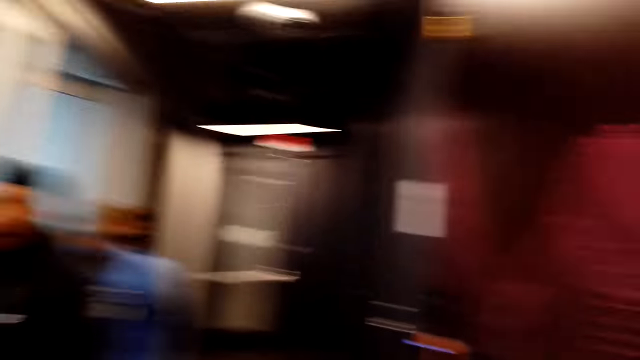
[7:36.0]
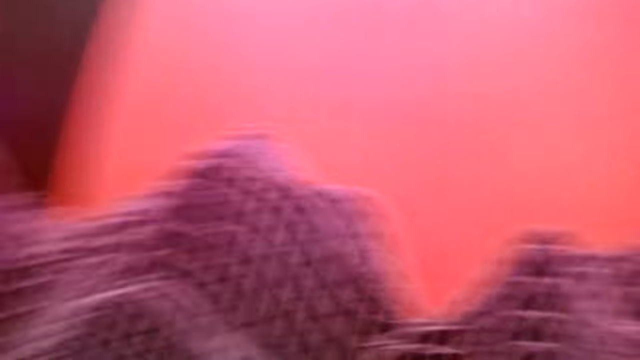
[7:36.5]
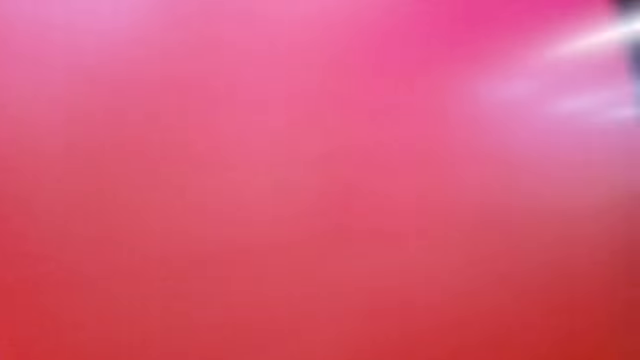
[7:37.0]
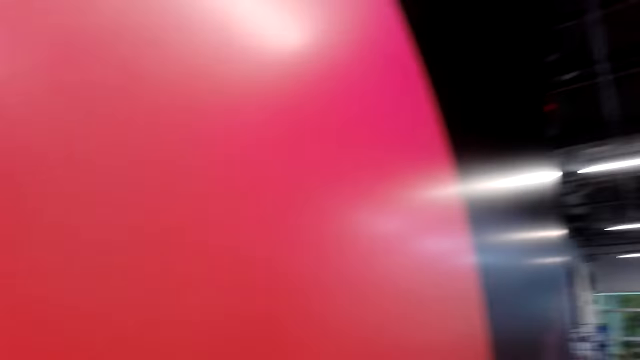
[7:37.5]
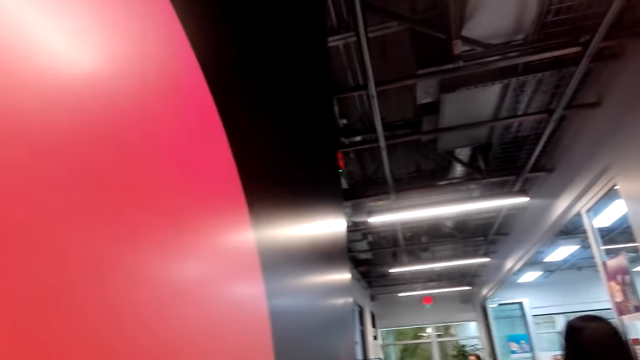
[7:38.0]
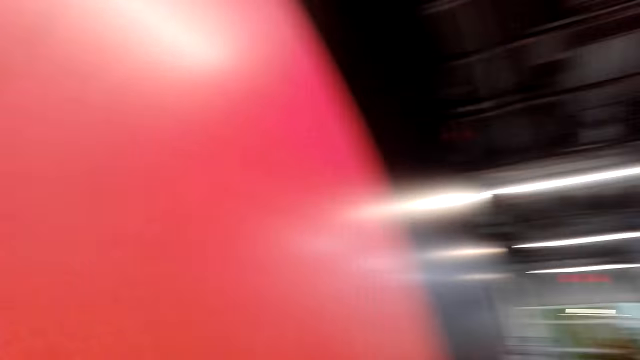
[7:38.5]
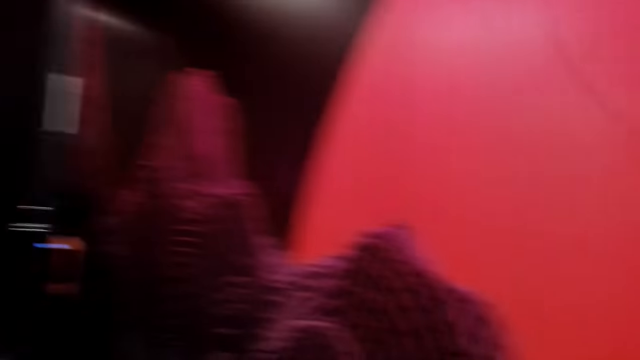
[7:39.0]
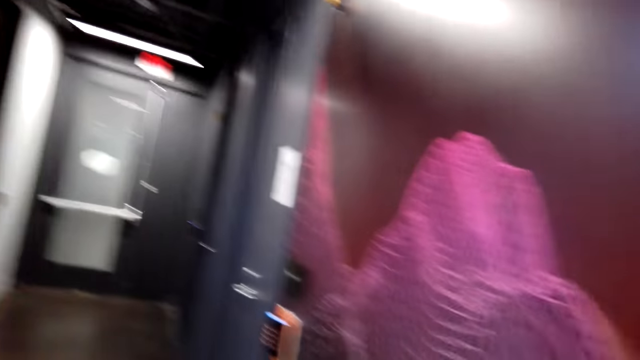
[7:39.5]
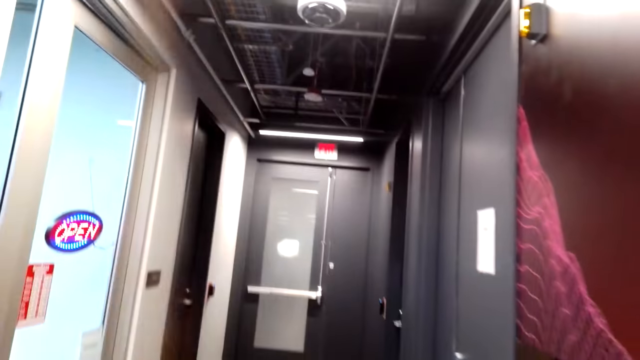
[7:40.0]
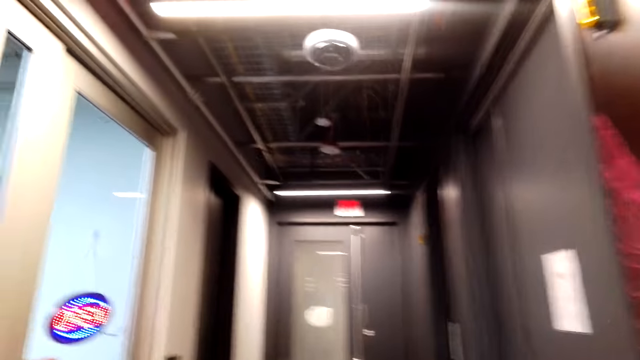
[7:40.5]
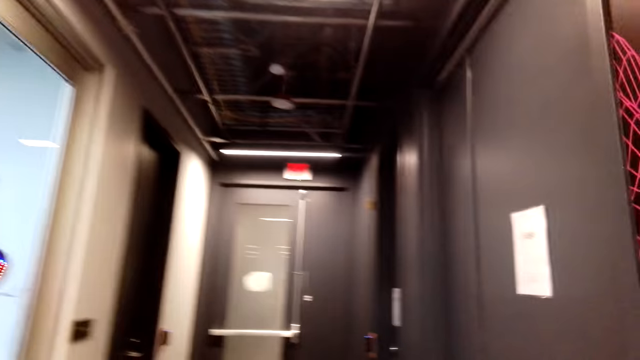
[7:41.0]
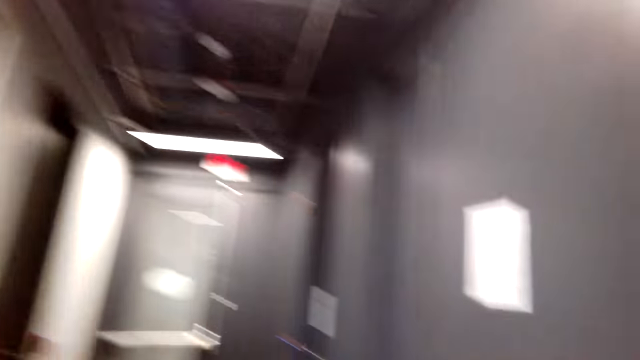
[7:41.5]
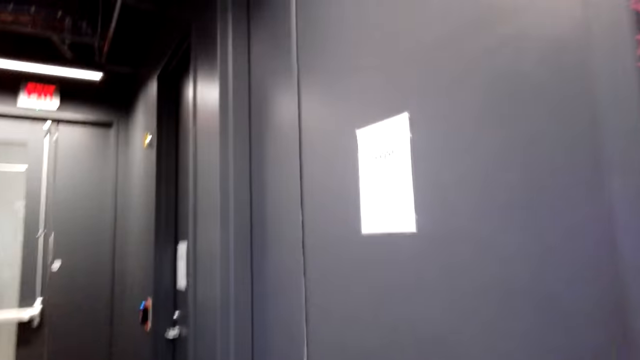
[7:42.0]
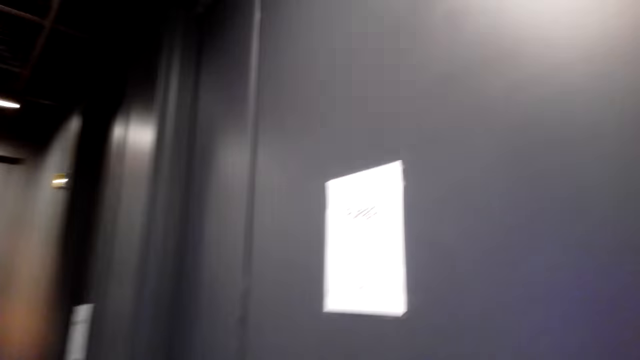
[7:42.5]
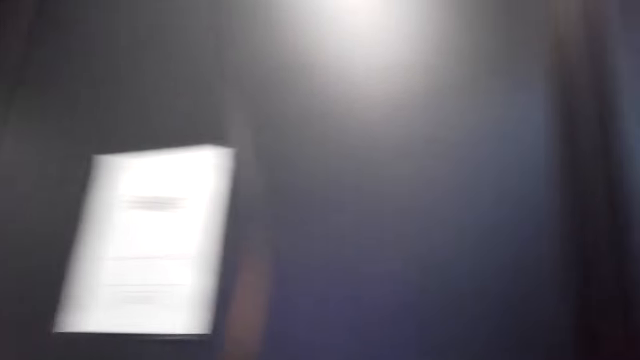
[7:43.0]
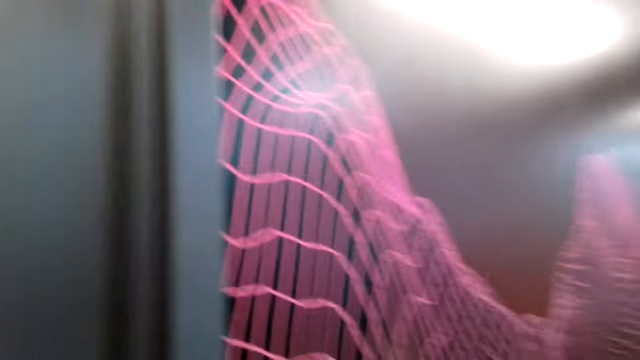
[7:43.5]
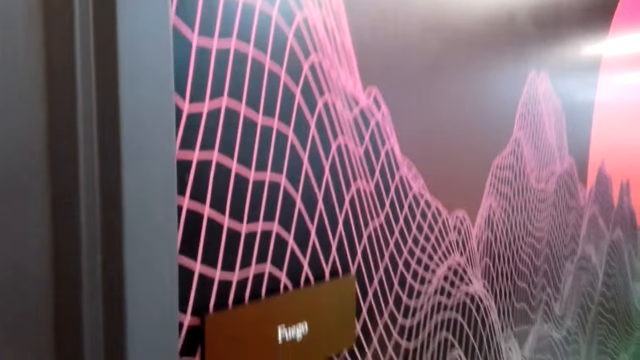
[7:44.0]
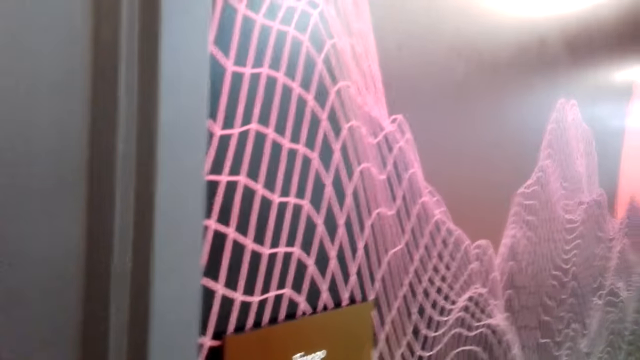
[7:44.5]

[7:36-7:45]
The camera wearer looks around the mall. They walk around the path.

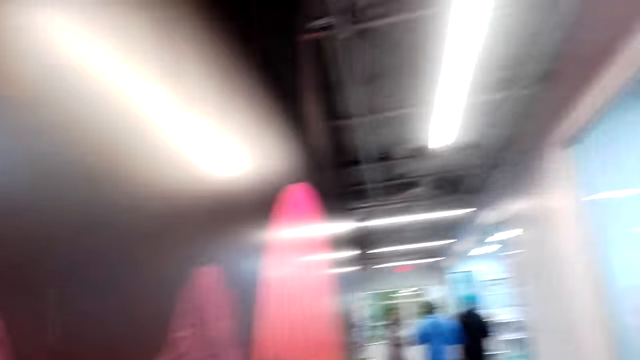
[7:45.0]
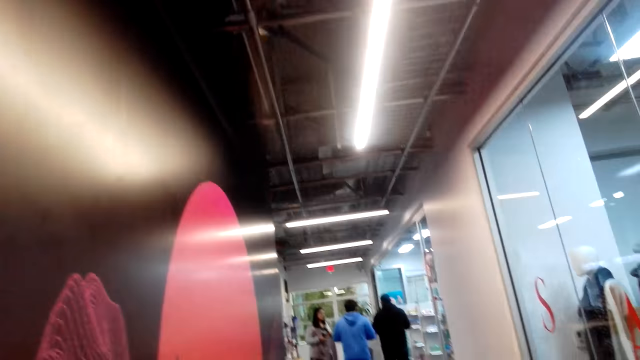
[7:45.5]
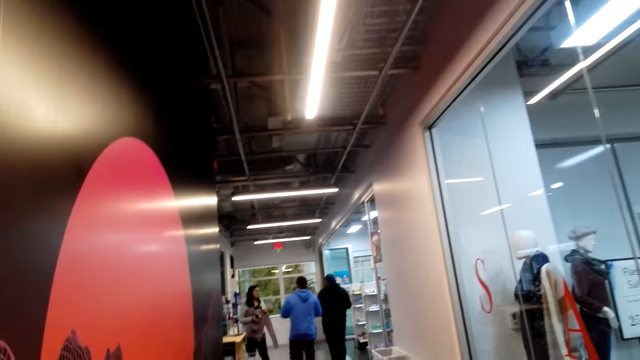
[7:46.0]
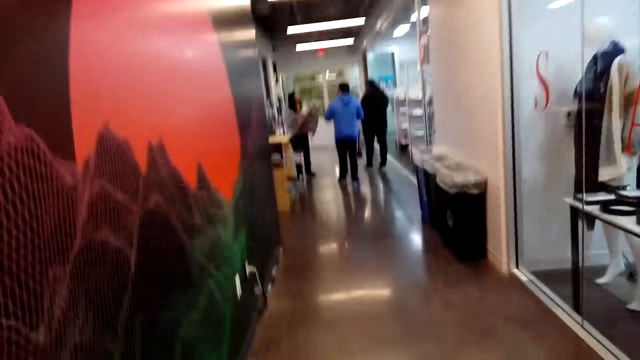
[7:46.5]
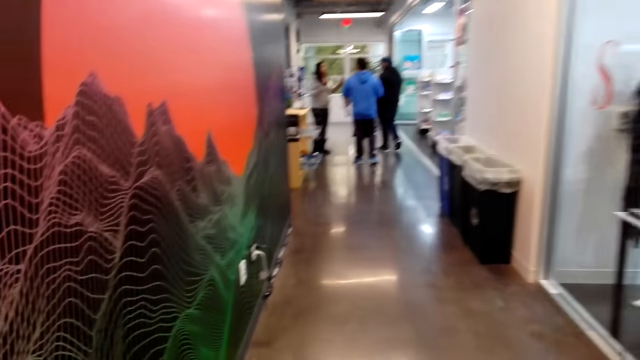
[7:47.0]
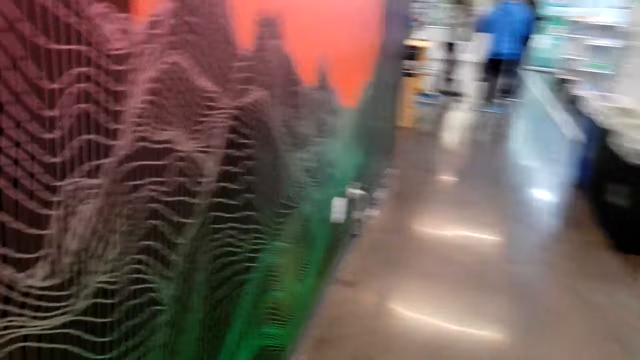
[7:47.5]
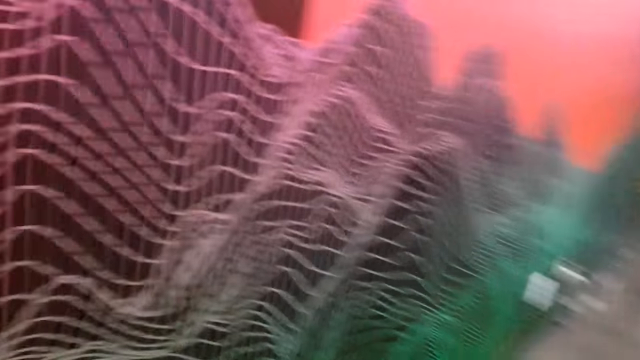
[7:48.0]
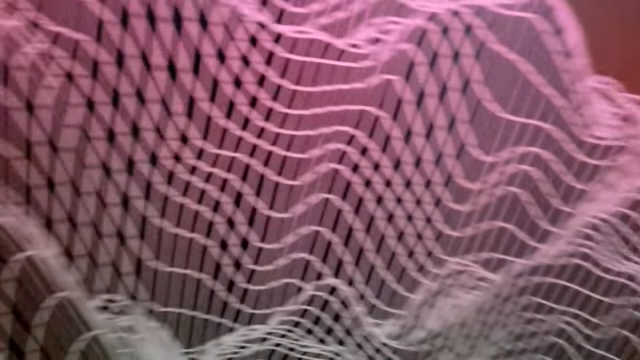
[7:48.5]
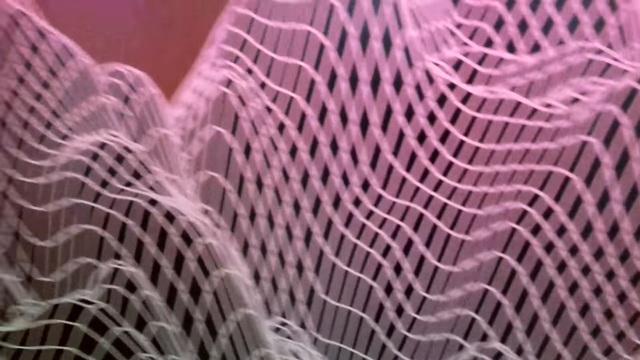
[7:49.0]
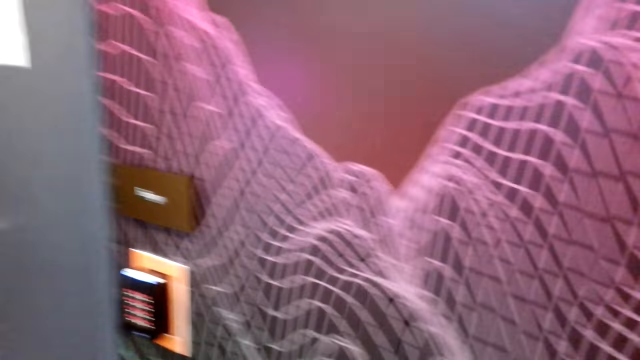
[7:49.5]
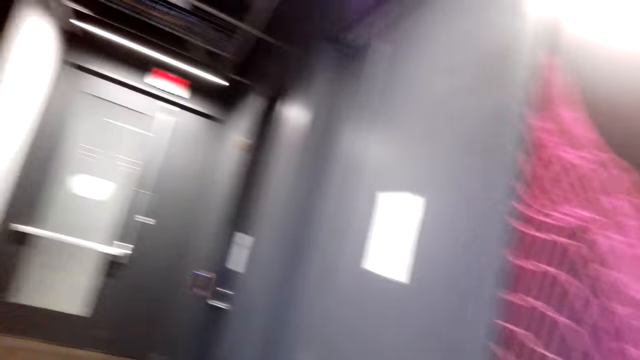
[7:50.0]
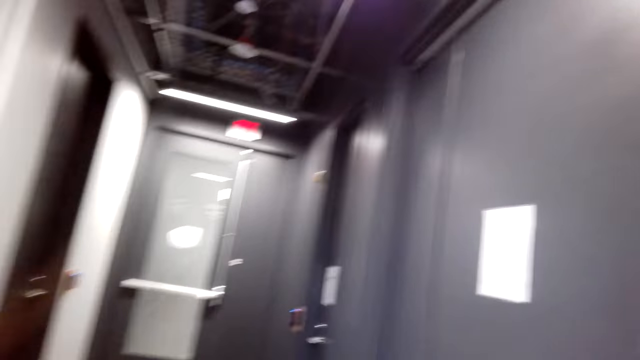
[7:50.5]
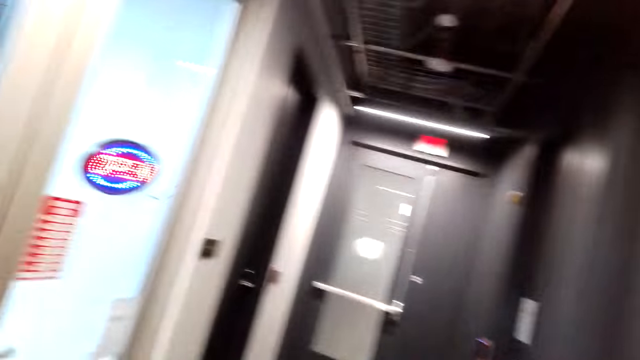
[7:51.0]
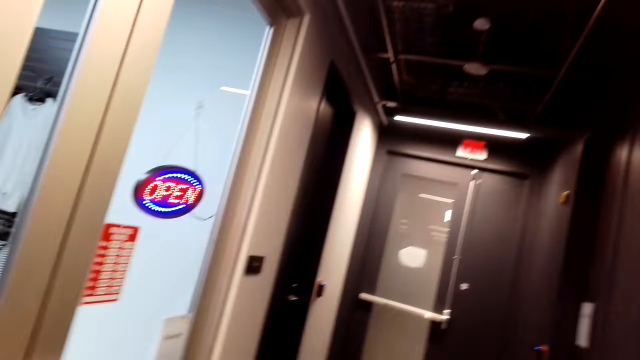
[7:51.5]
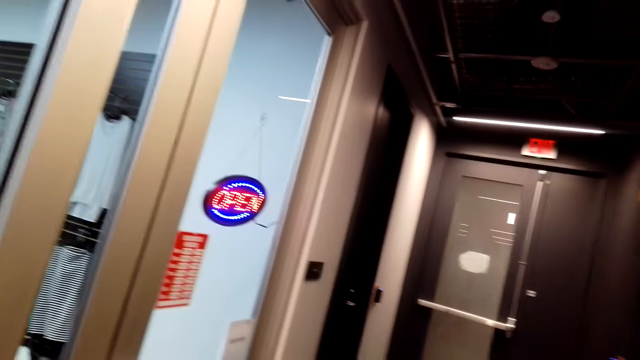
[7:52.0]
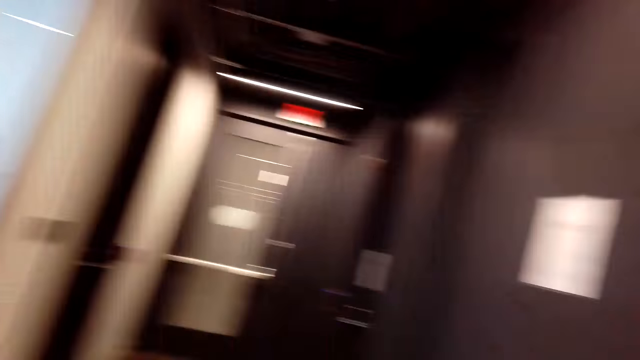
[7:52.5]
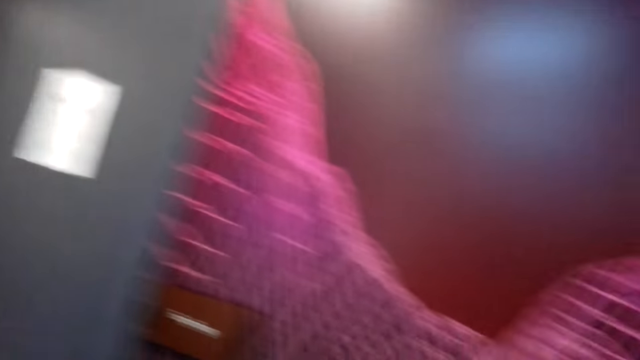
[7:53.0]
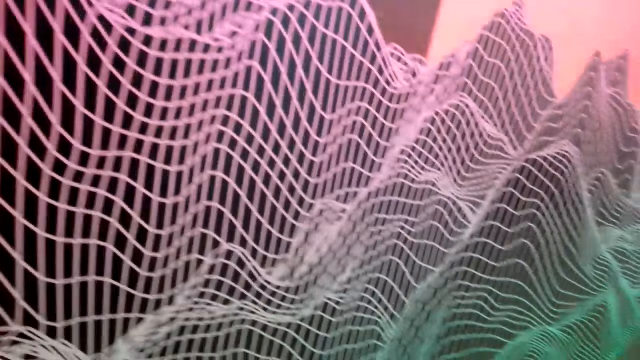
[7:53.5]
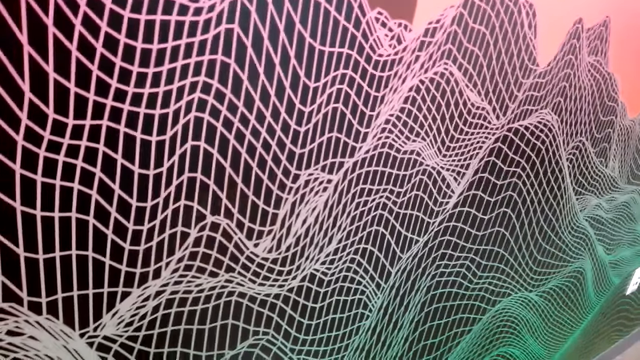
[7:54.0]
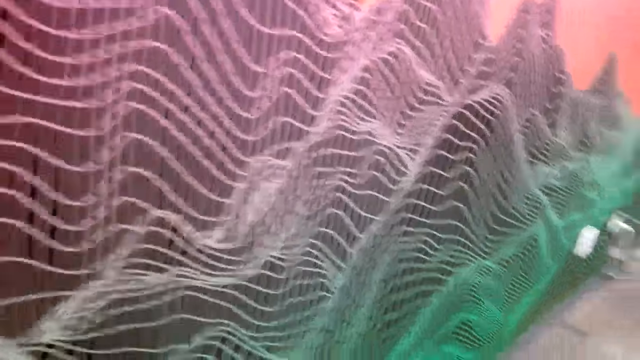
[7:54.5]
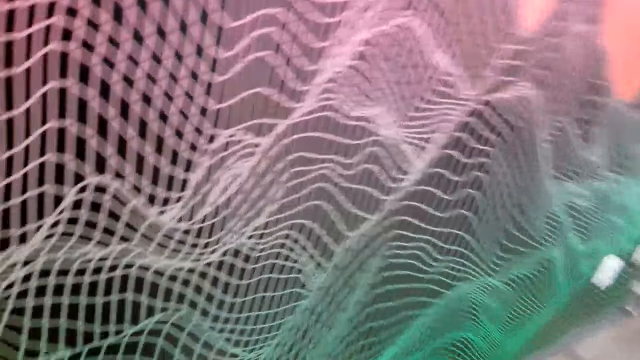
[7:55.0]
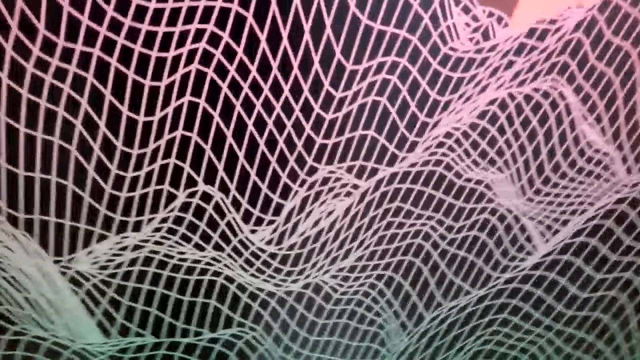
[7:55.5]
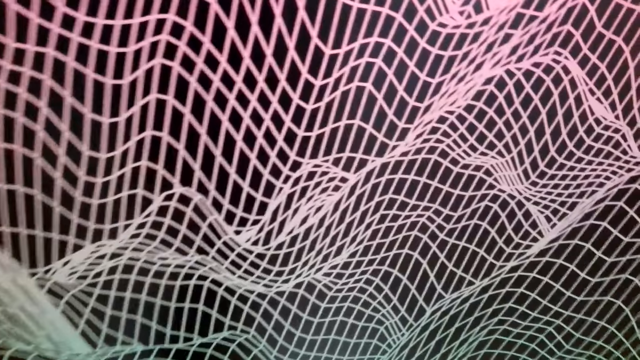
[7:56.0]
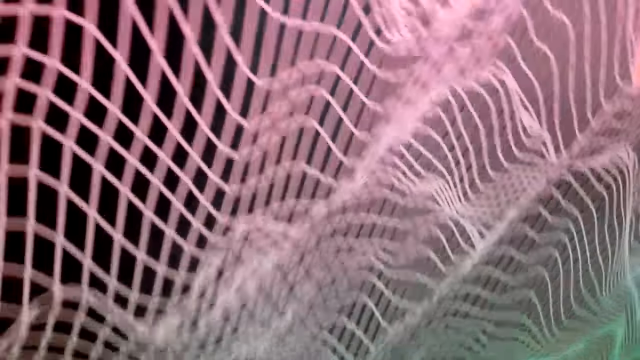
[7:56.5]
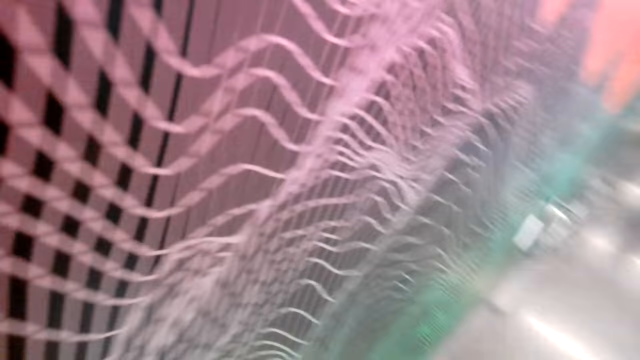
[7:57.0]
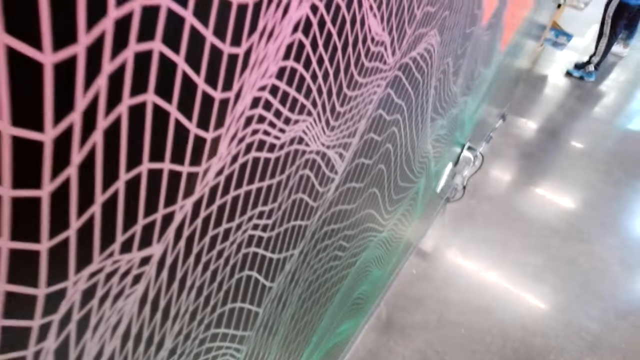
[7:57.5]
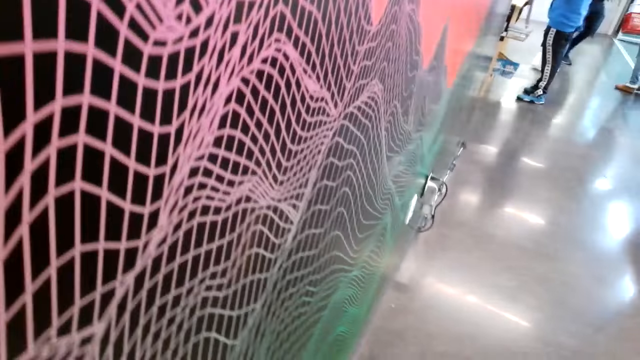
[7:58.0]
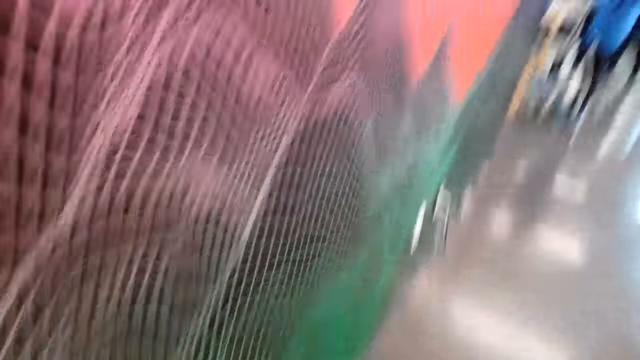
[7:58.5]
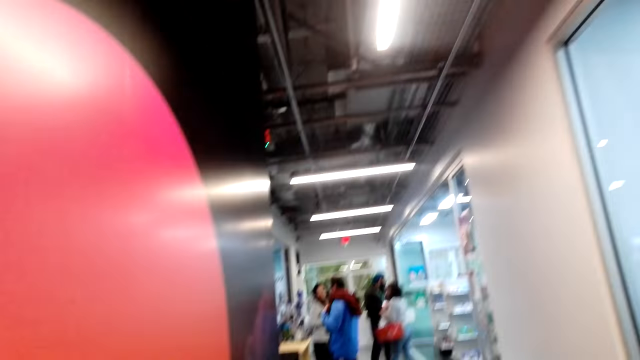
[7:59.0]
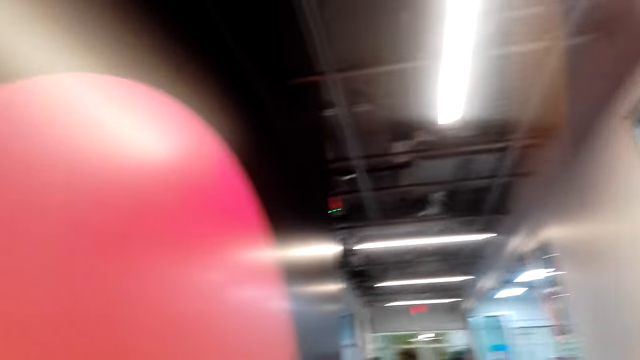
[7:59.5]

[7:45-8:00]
The camera wearer looks around. They speak.
